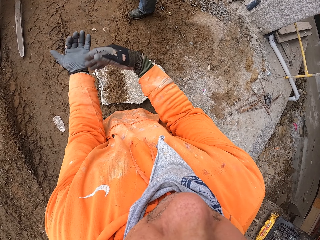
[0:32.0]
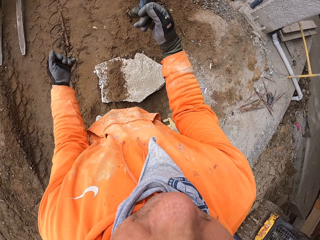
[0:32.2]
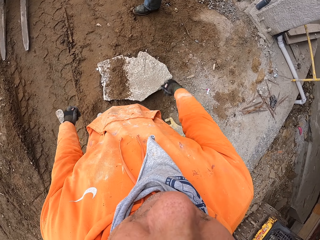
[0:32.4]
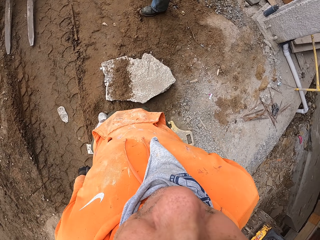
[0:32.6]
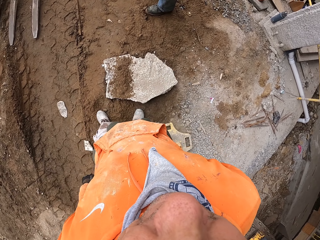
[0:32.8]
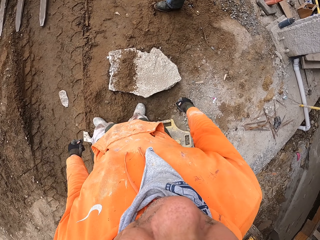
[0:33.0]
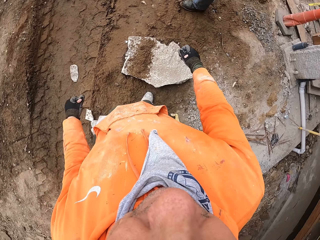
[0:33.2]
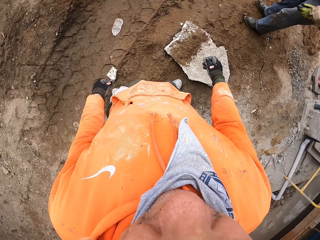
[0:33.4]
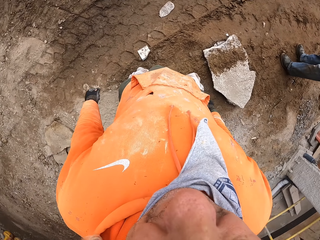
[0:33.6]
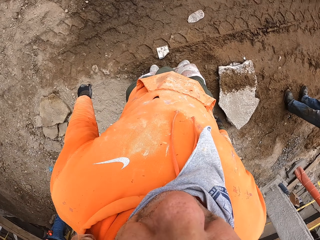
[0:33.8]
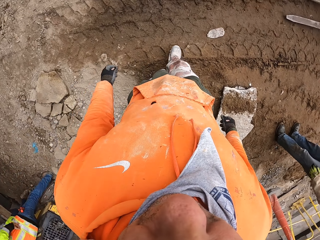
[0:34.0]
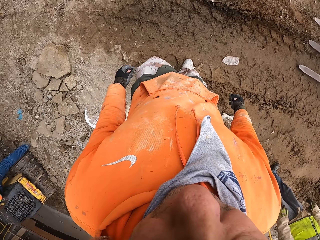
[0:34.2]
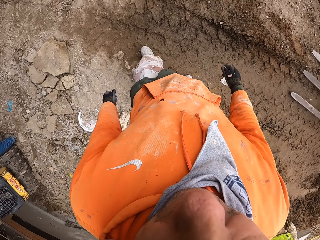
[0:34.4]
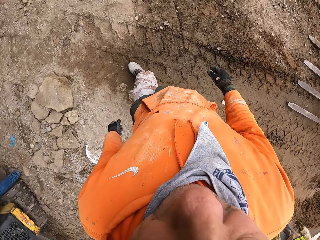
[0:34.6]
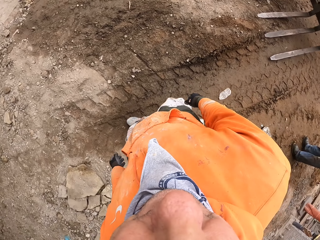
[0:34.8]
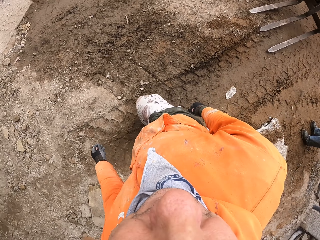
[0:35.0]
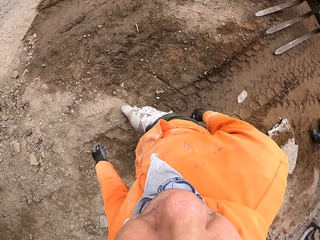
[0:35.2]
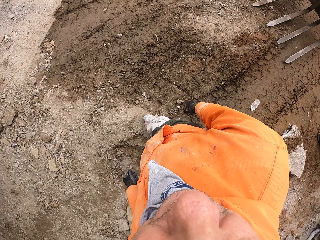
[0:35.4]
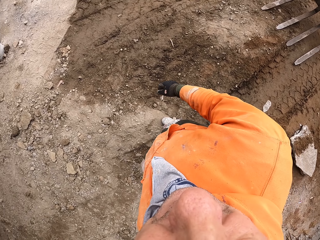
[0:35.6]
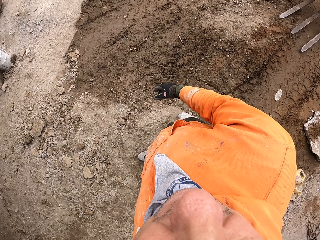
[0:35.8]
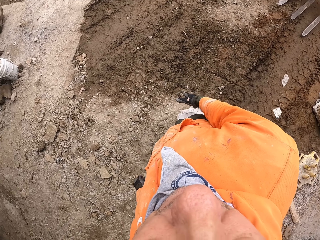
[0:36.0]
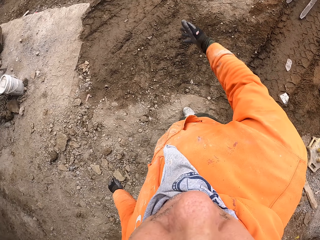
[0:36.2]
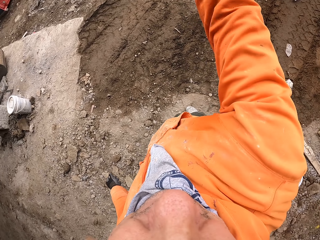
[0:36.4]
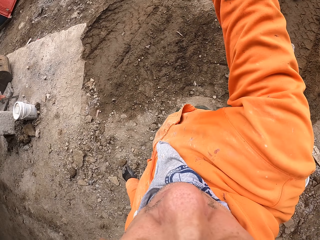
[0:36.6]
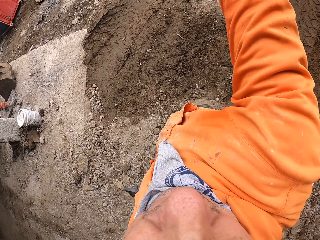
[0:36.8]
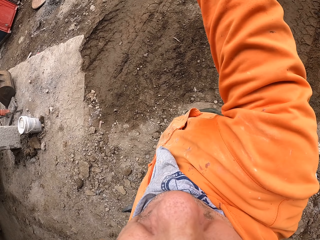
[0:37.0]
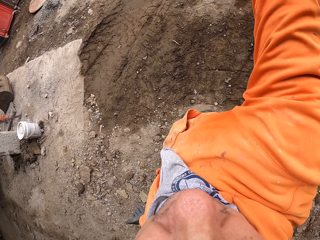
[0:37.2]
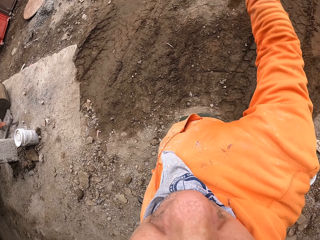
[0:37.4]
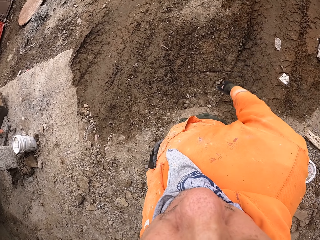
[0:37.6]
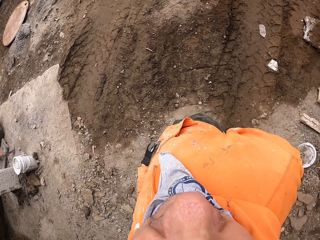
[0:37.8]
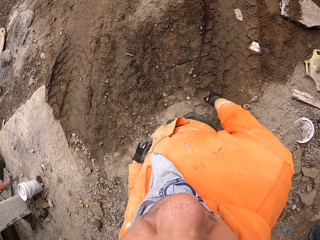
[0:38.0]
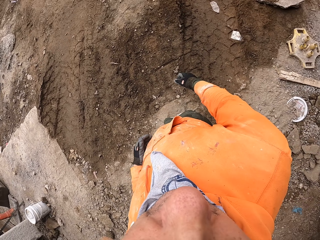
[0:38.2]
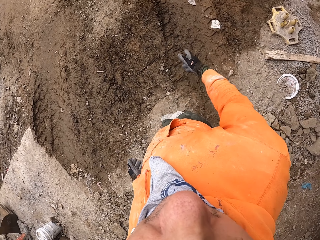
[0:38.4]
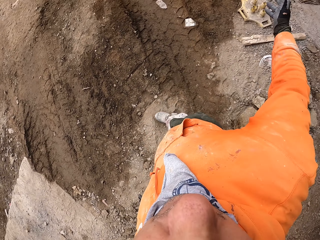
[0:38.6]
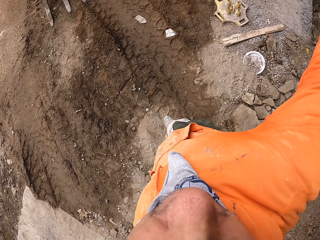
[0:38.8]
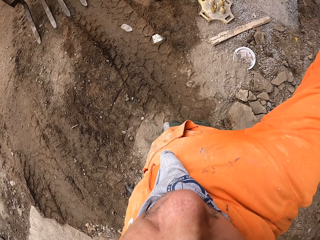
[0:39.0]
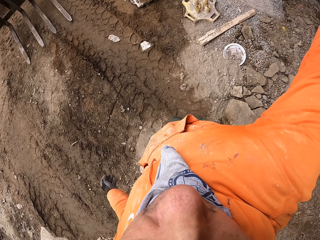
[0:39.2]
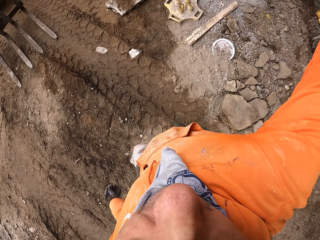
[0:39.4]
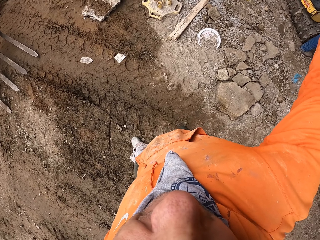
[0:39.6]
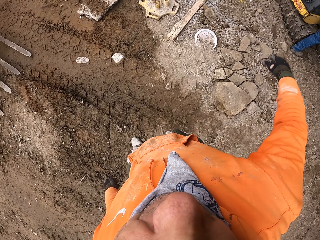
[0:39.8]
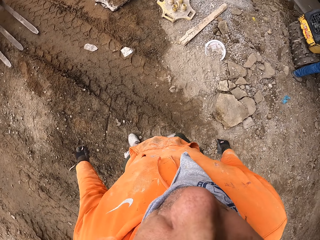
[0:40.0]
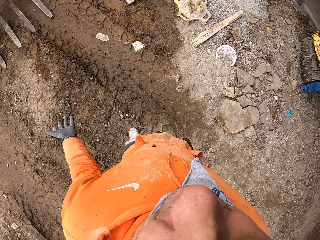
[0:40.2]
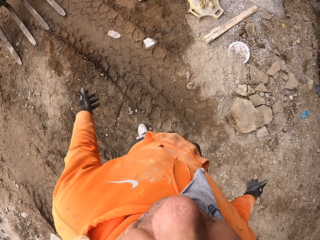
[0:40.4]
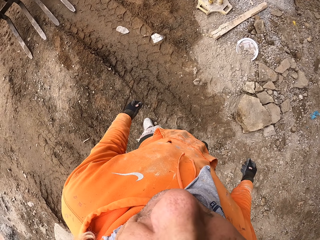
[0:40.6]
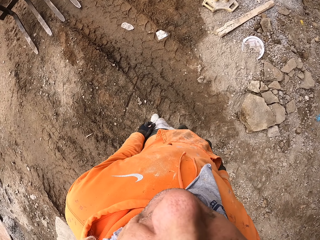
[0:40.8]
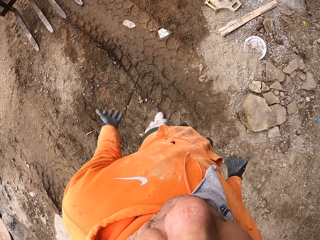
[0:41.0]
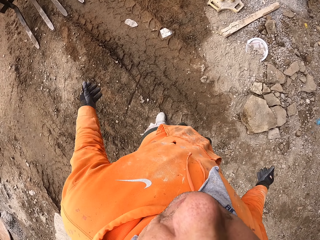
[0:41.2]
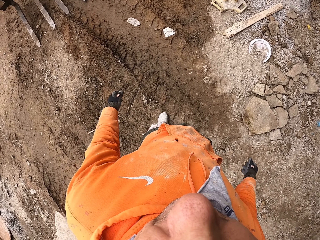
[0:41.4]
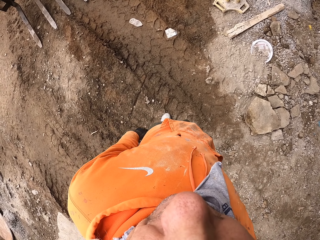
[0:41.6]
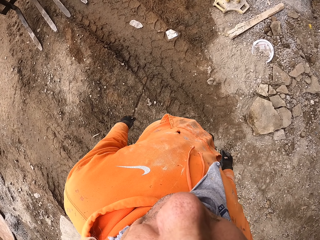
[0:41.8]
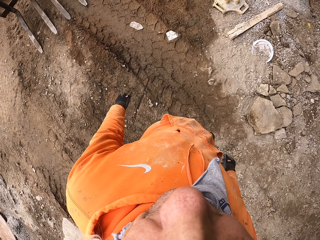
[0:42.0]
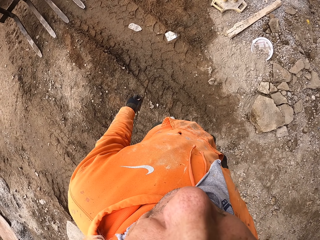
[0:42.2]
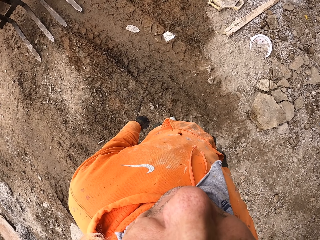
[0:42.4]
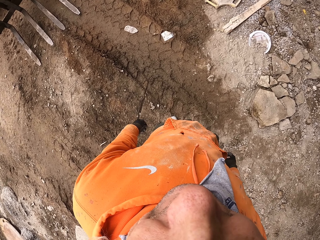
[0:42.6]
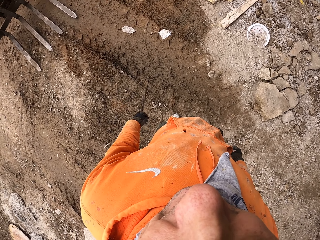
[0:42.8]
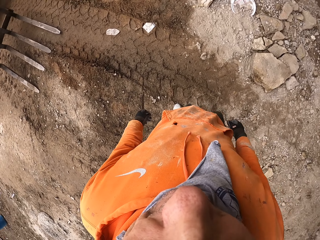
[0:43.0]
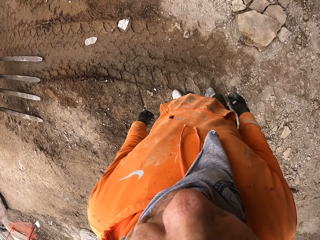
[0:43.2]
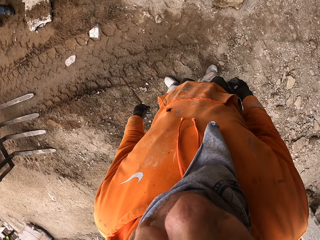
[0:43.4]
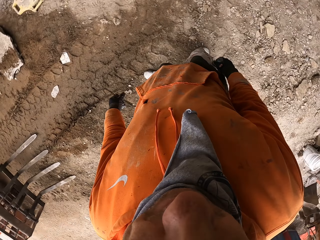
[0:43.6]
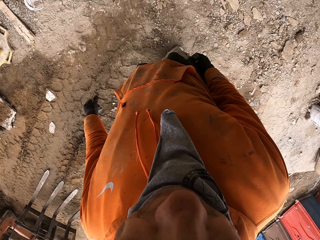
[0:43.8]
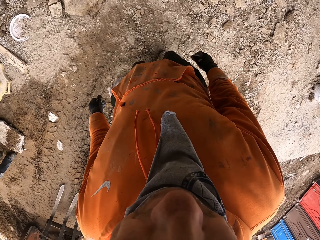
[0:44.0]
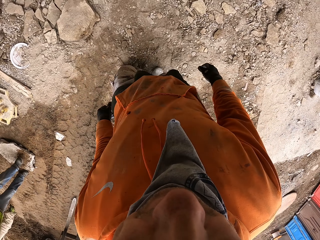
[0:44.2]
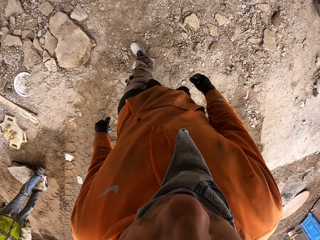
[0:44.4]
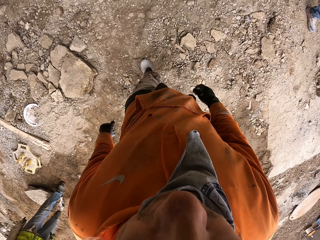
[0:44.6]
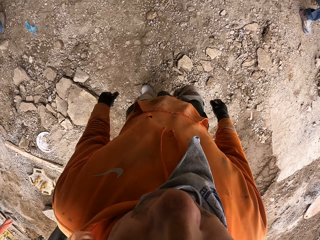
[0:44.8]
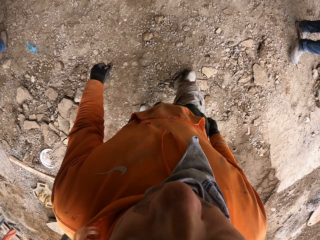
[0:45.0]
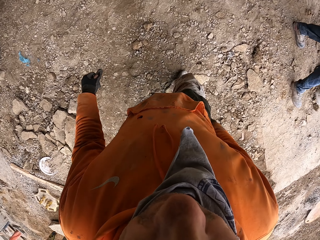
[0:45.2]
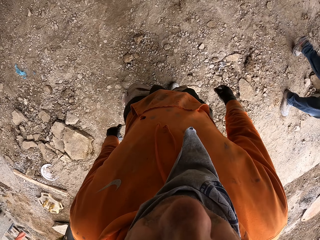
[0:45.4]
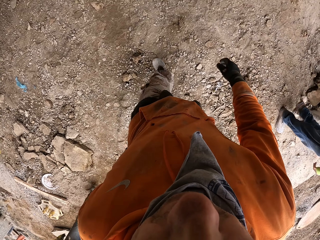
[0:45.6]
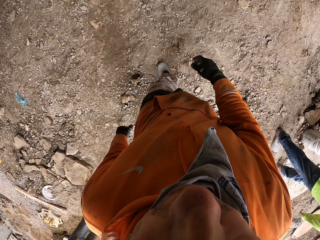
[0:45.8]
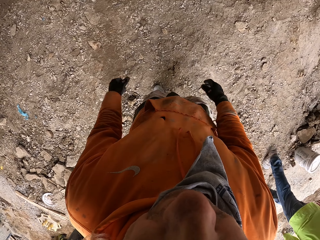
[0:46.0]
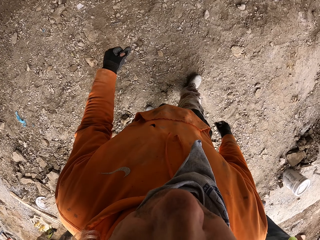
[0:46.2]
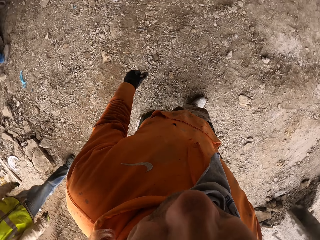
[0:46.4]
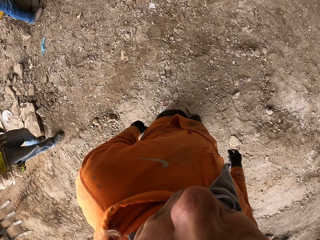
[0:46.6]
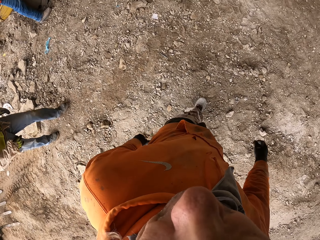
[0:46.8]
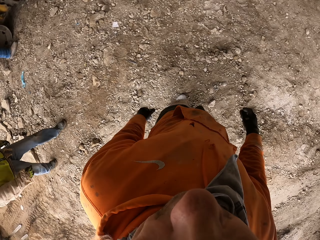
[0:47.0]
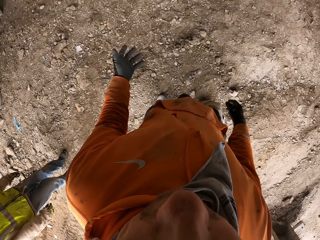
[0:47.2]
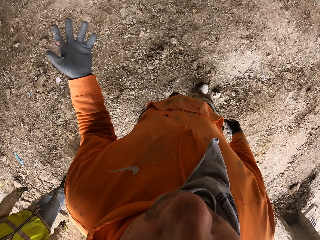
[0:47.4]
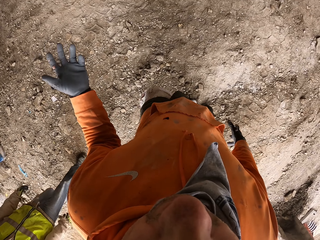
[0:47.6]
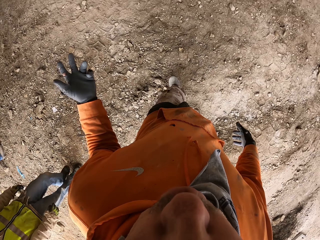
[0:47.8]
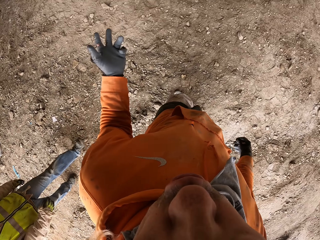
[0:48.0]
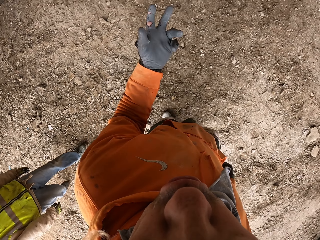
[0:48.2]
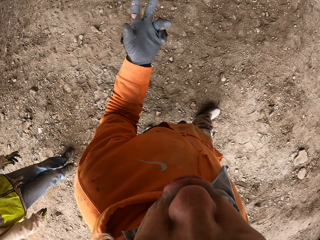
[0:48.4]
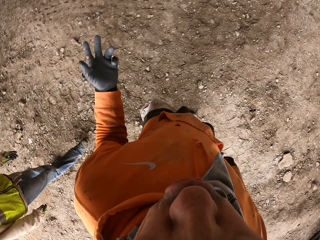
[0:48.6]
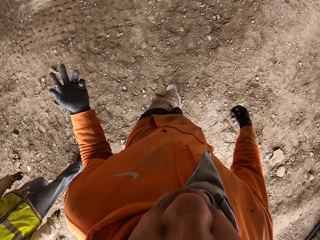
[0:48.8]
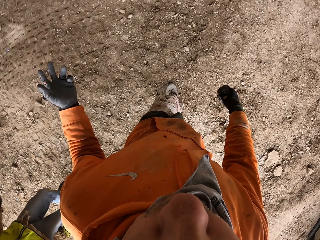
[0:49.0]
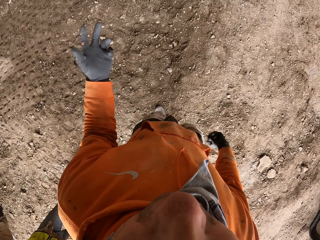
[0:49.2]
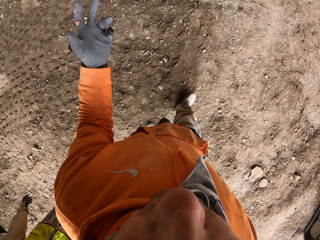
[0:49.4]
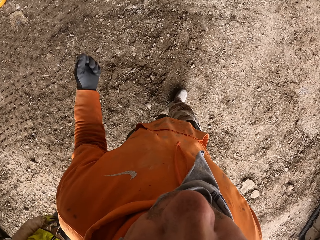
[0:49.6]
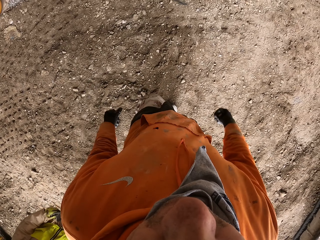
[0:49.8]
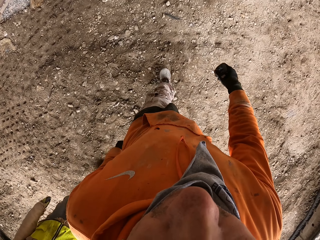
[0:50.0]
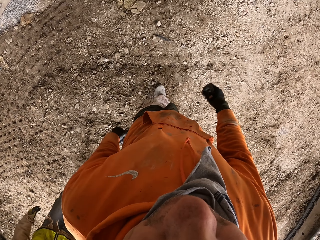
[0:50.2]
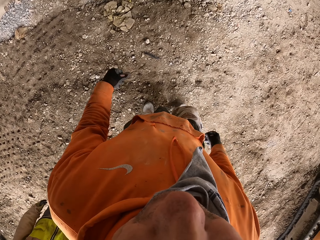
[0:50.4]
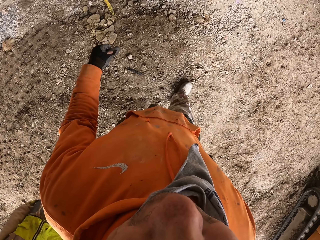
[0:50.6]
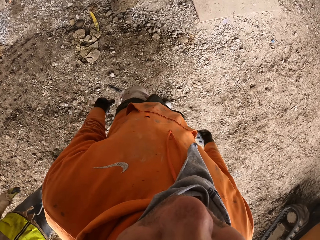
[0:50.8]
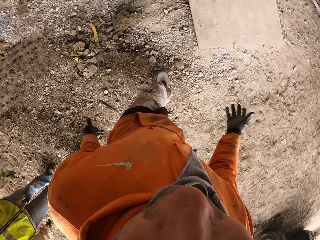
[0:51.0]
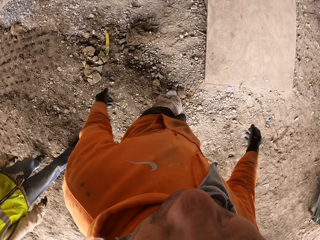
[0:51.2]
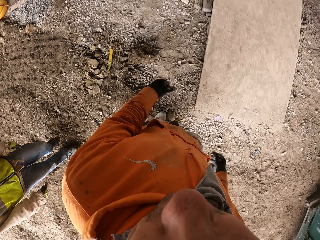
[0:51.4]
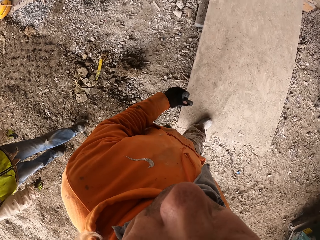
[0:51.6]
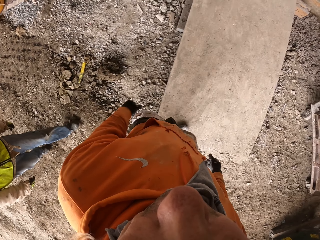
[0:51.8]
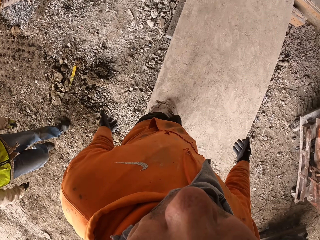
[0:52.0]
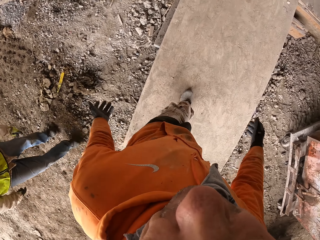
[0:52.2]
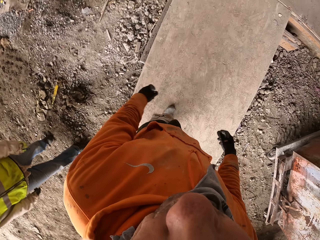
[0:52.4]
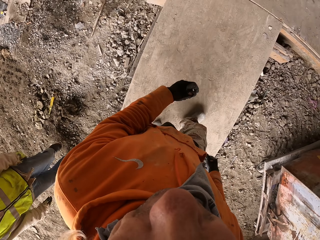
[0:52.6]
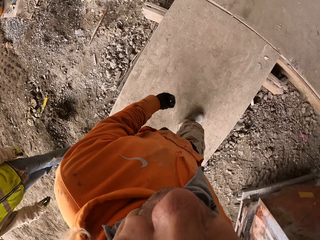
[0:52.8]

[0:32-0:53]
The camera wearer walks in a construction site. He moves his hands. He talks with a man. He walks in the construction site. The man walks in the construction site. The man walks in the construction site again. The camera wearer talks with the man. He walks in the construction site.
